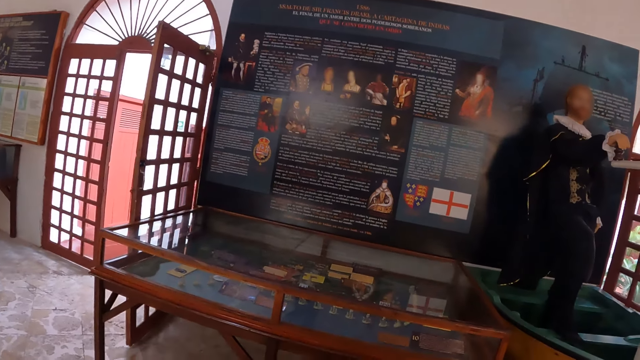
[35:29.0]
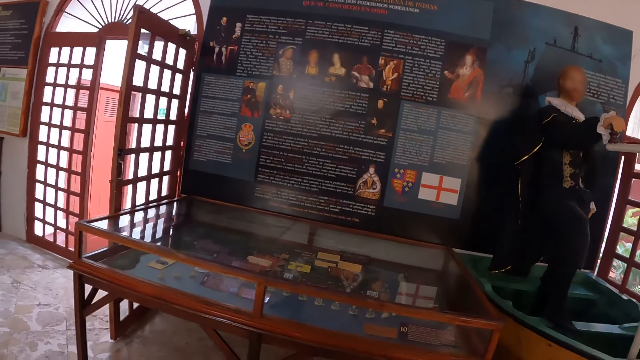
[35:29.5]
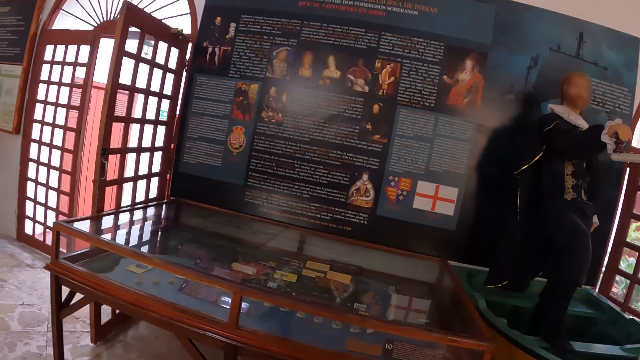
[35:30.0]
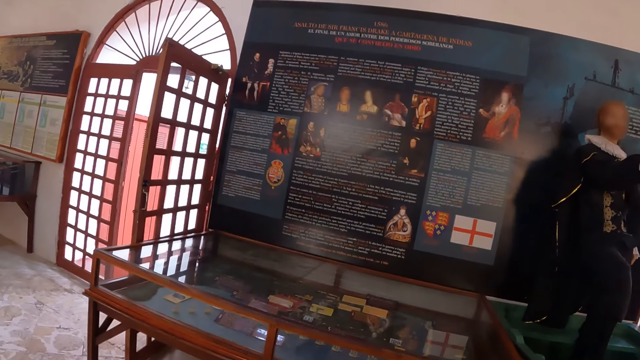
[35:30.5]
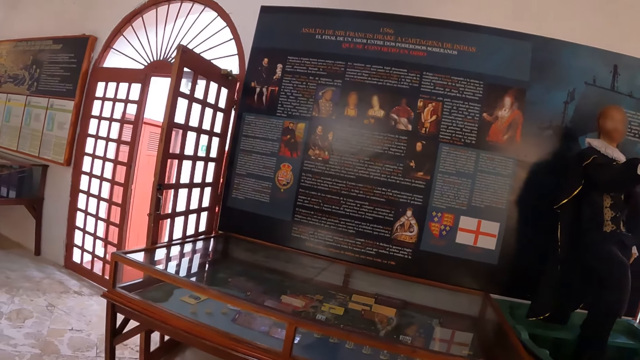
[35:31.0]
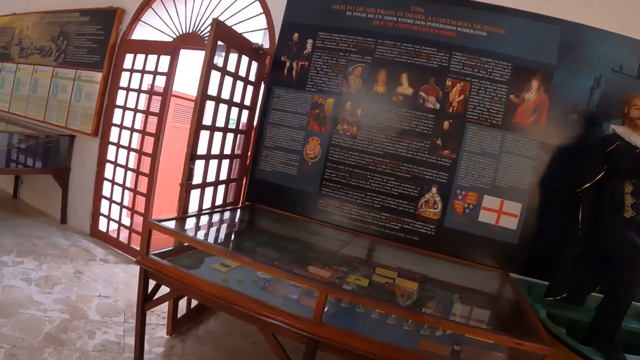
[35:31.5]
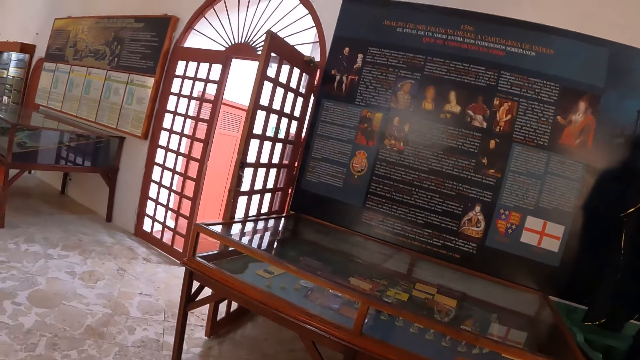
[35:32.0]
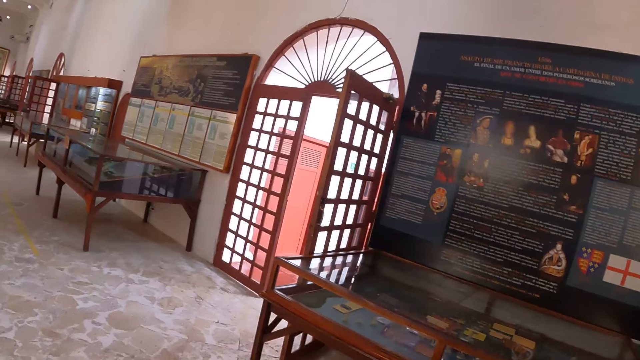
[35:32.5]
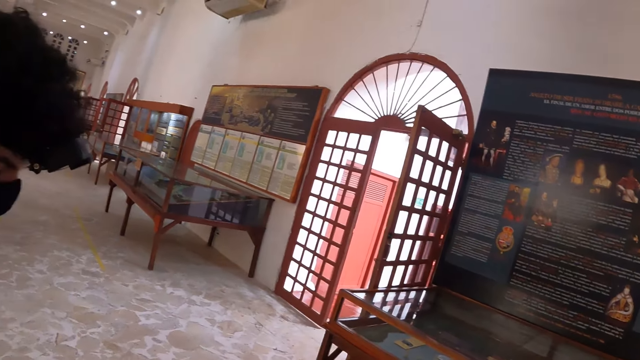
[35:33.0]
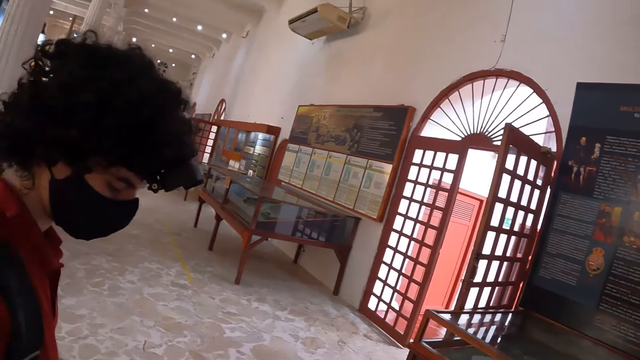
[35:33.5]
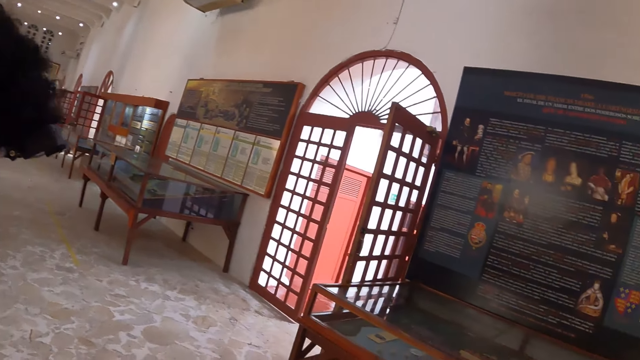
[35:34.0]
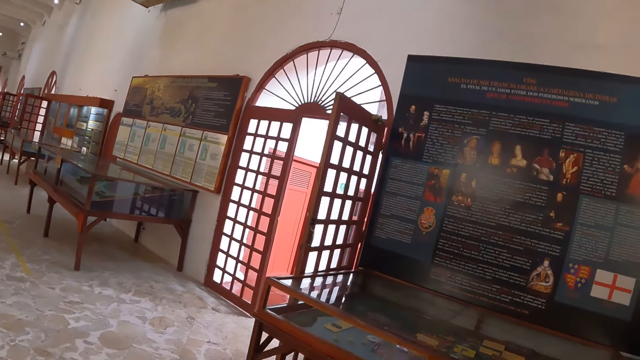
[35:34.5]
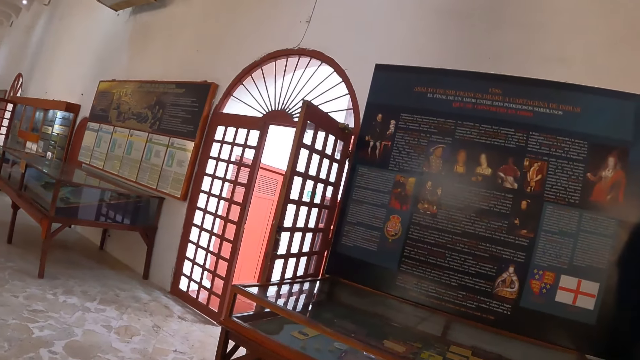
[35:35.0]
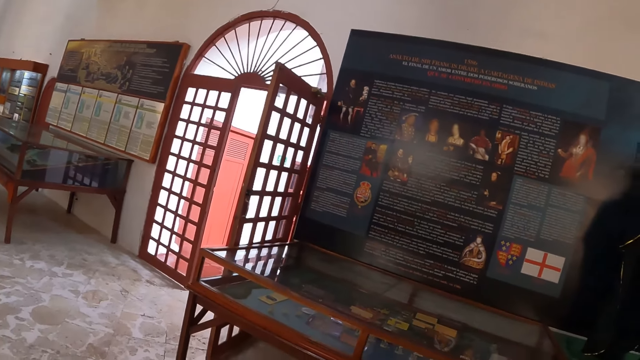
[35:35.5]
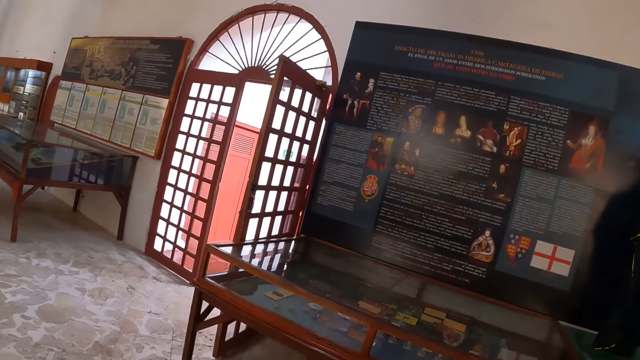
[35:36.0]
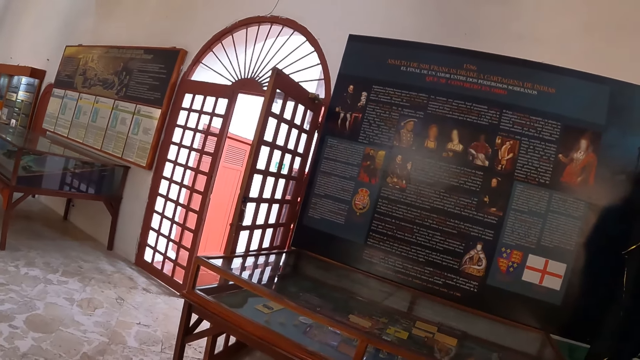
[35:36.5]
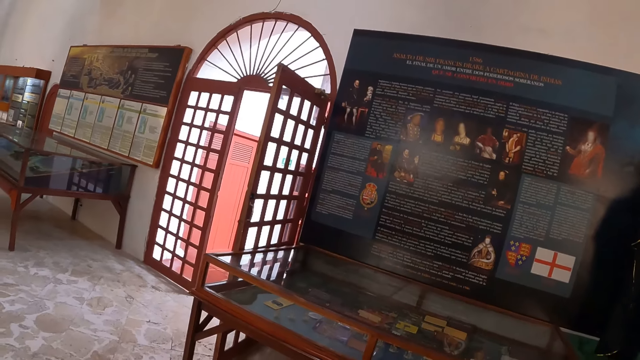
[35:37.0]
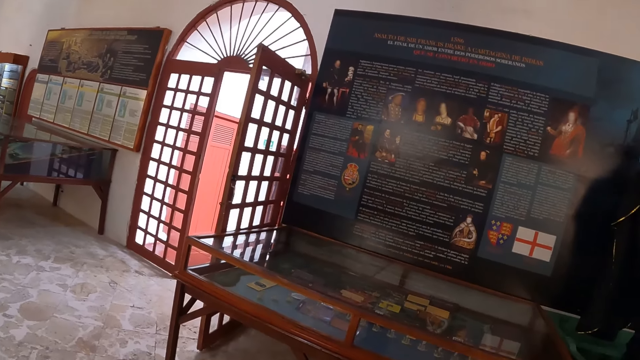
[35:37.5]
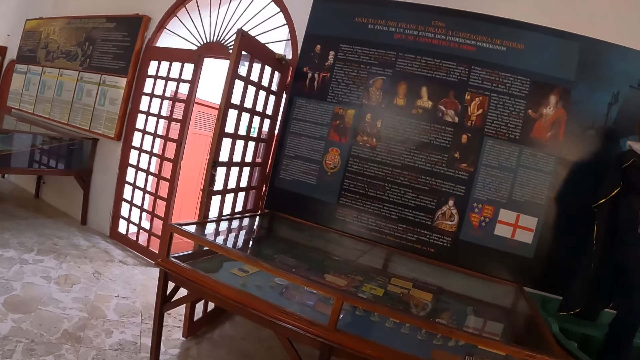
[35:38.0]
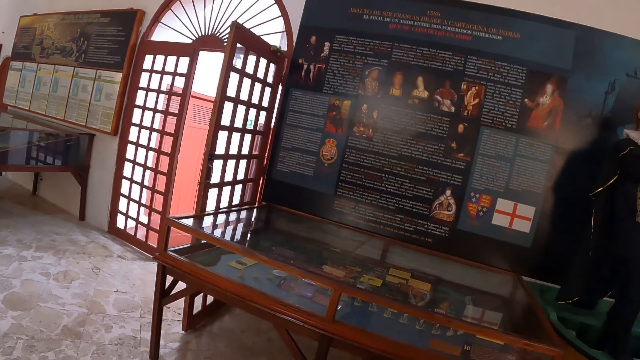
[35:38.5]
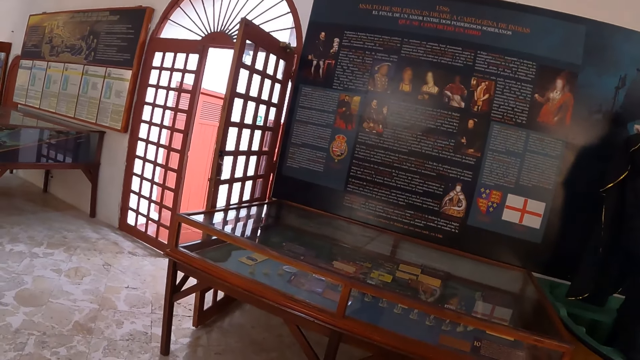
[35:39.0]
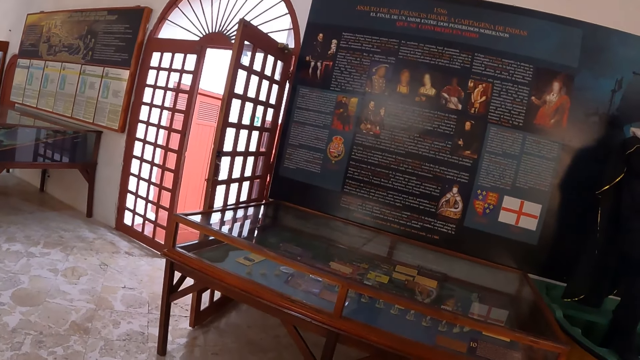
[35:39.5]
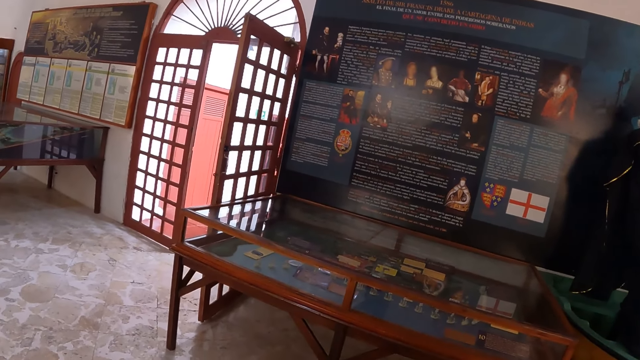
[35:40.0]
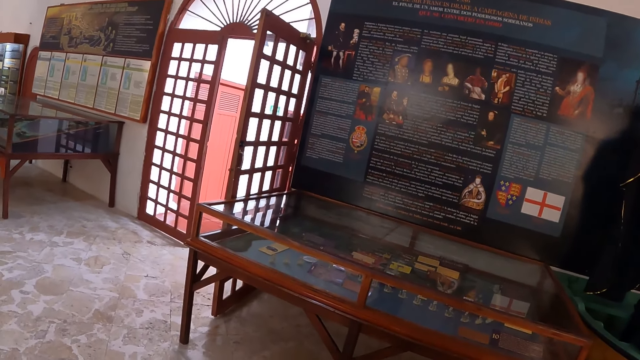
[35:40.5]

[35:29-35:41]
The camera wearer looks at the writings on the wall. They look around, turn left, converse with a person, and look left.

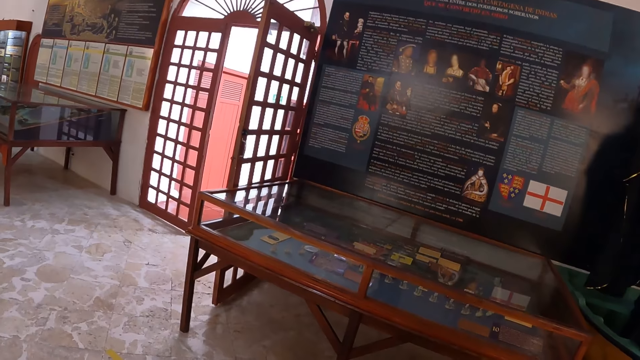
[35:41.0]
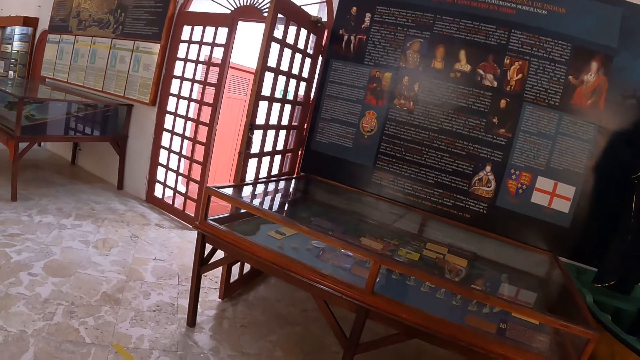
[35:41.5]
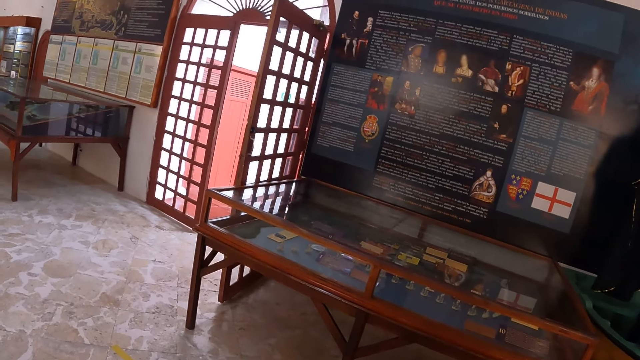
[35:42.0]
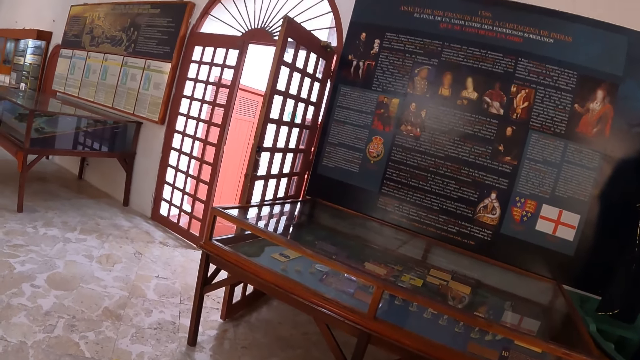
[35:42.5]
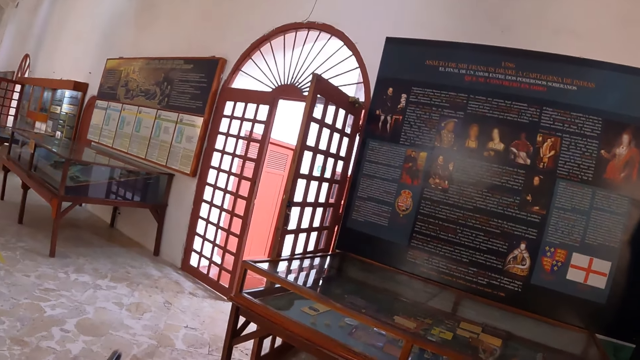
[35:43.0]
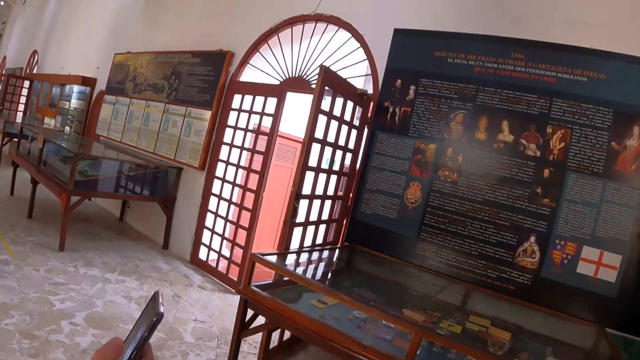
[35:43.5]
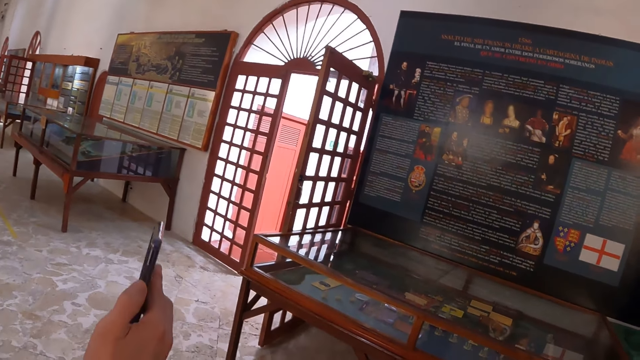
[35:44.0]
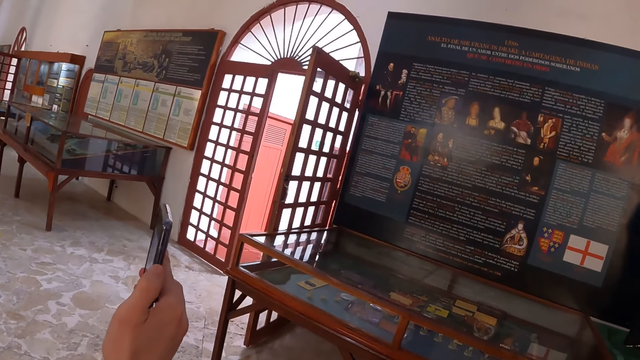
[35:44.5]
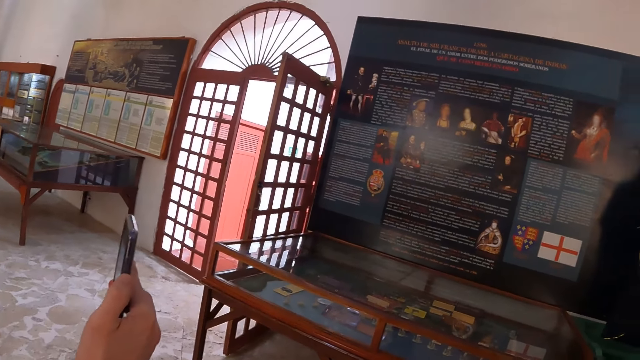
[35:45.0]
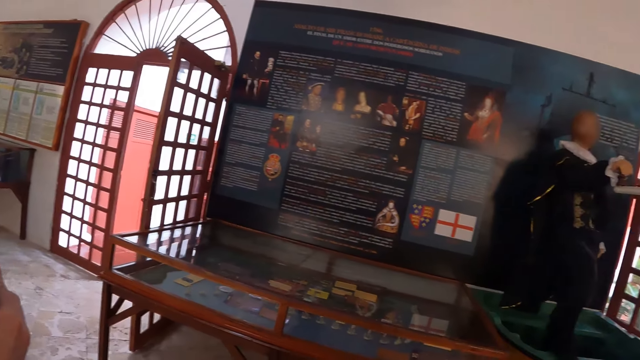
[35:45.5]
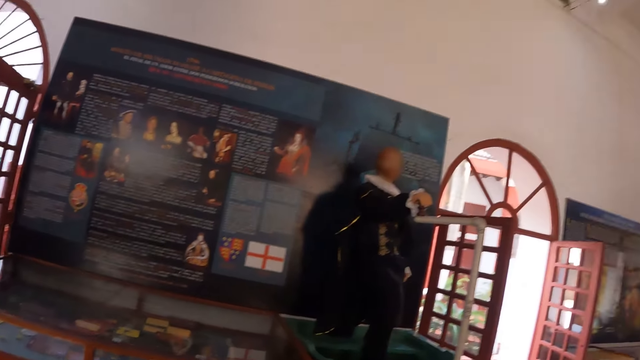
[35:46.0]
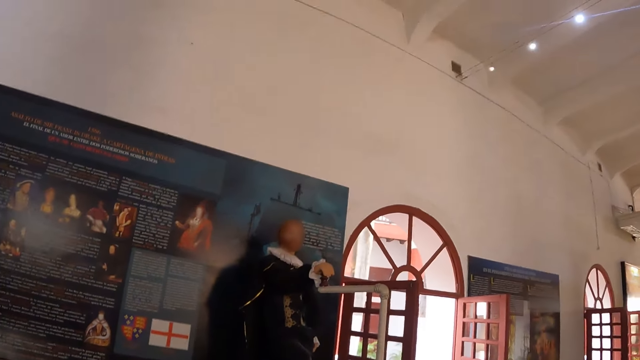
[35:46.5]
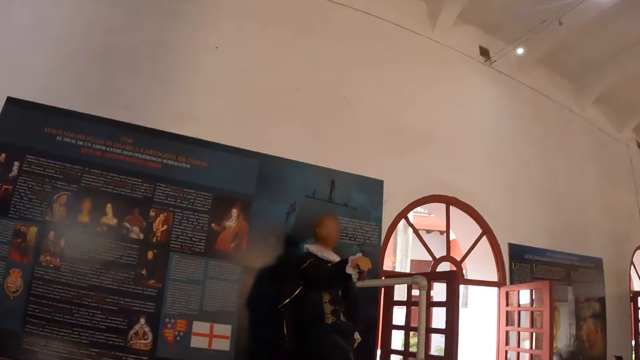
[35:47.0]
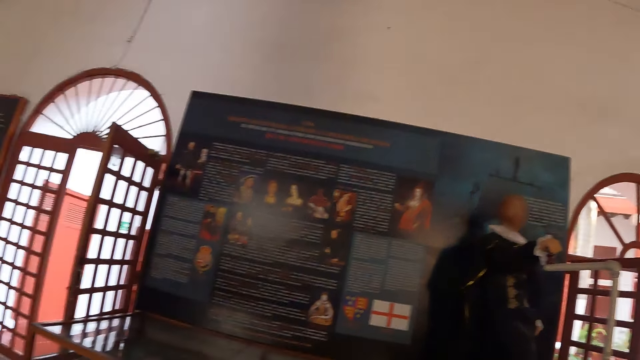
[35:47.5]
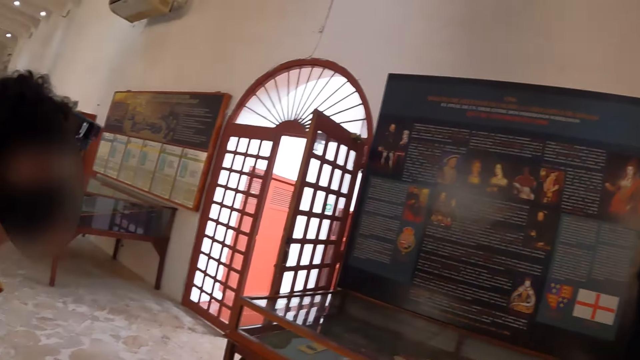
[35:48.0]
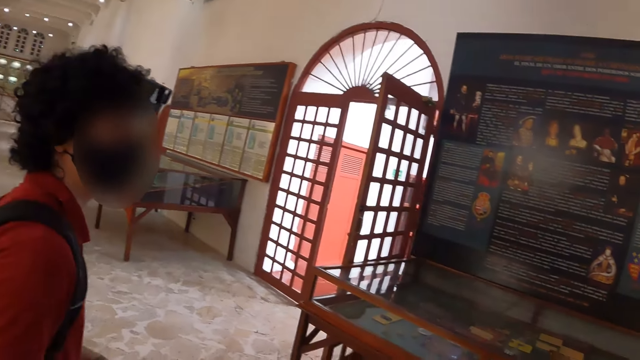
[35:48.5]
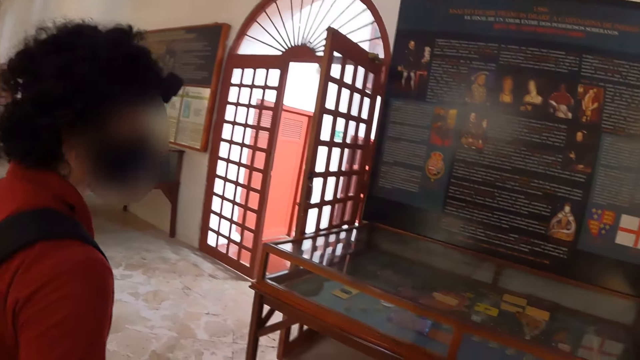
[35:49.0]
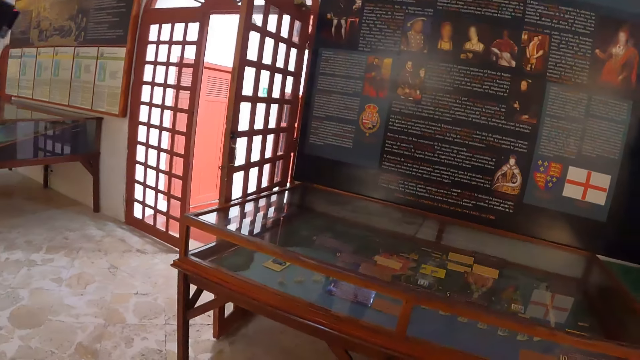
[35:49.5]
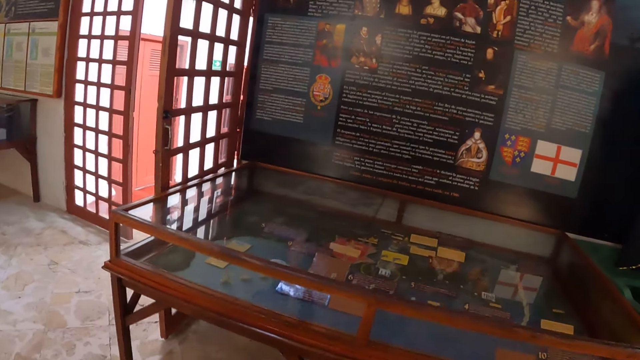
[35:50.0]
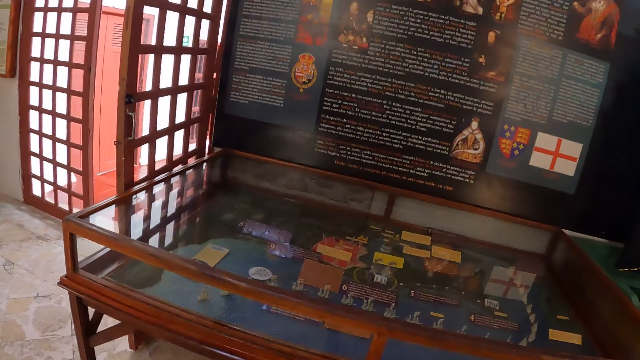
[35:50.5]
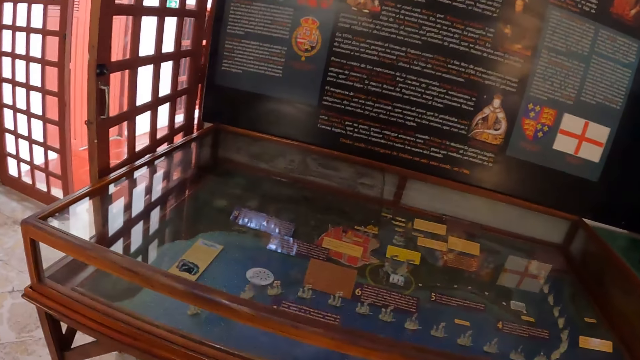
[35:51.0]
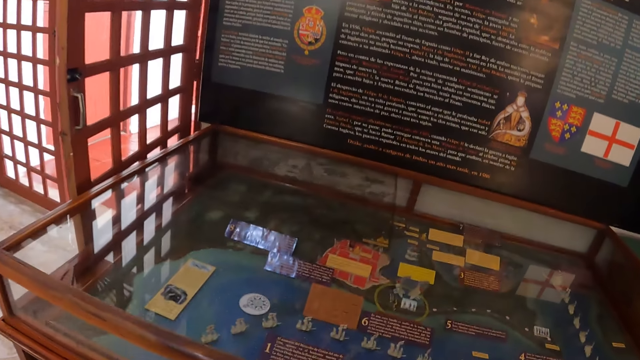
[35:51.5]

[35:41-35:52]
The camera wearer looks around. They converse with a person. They walk forward on the floor.
